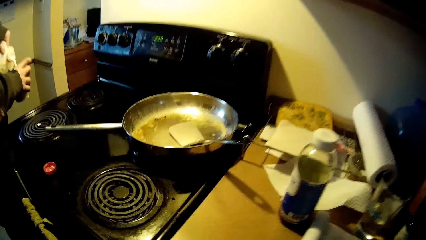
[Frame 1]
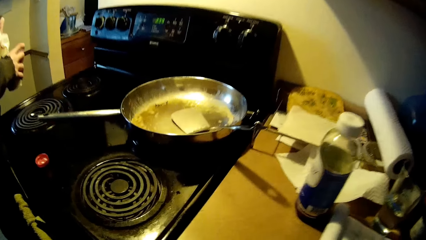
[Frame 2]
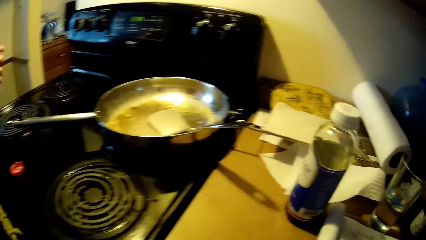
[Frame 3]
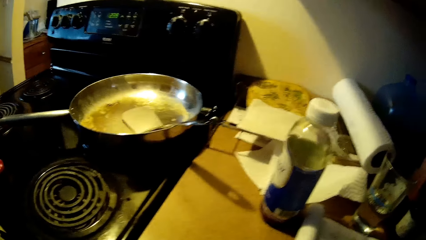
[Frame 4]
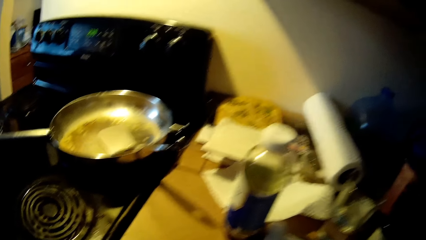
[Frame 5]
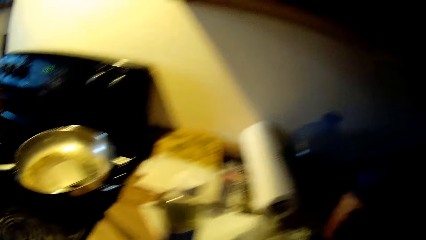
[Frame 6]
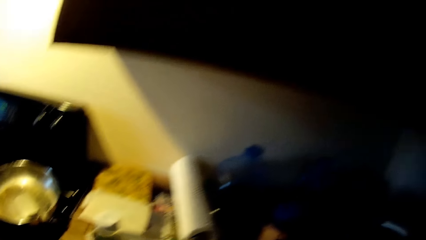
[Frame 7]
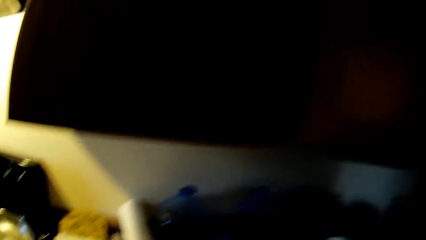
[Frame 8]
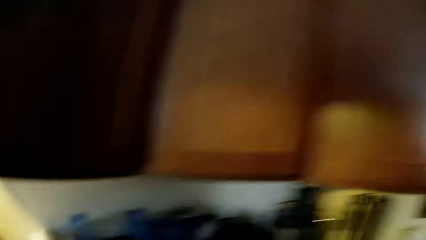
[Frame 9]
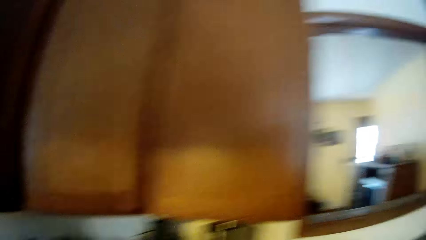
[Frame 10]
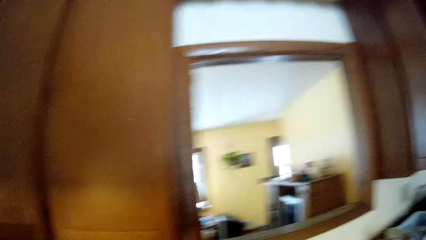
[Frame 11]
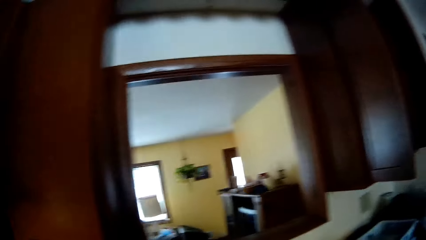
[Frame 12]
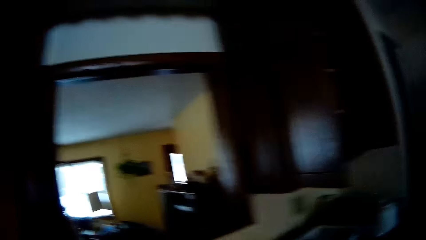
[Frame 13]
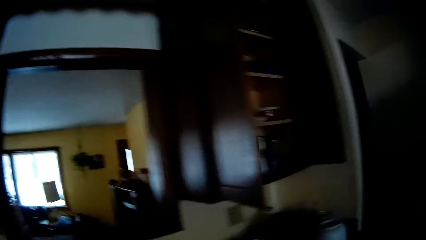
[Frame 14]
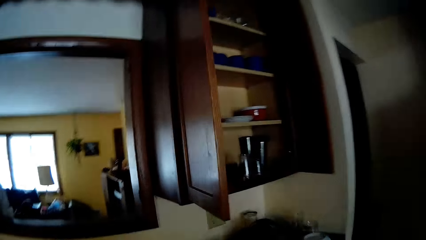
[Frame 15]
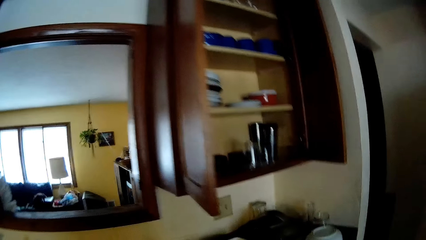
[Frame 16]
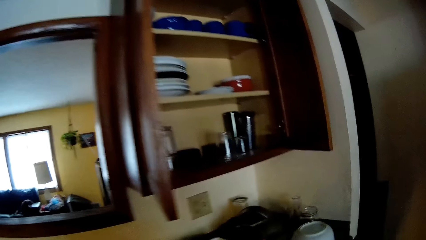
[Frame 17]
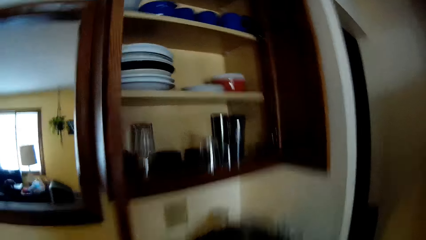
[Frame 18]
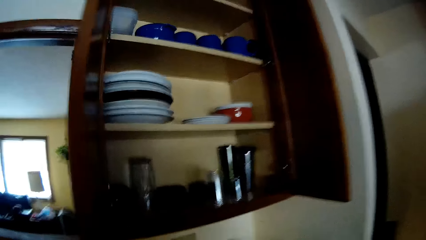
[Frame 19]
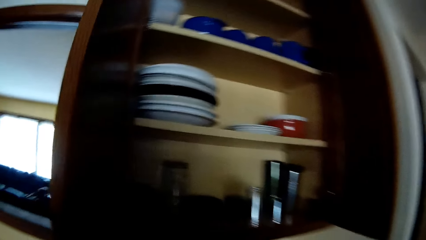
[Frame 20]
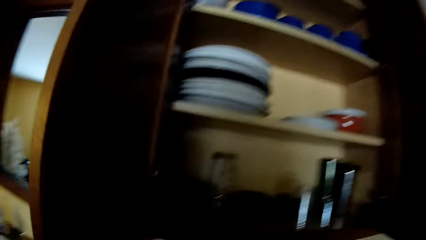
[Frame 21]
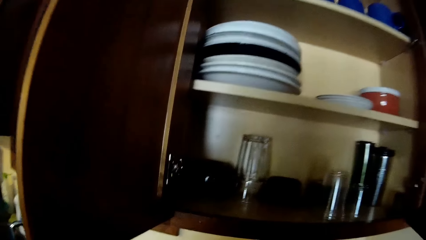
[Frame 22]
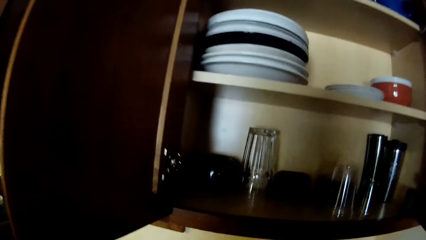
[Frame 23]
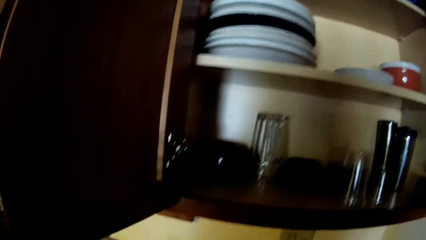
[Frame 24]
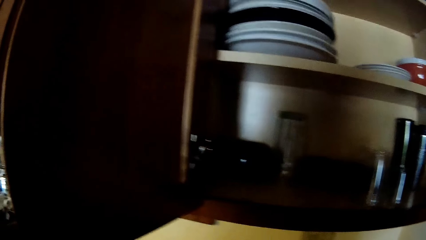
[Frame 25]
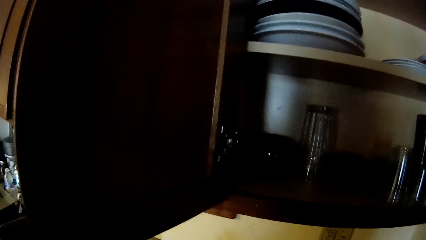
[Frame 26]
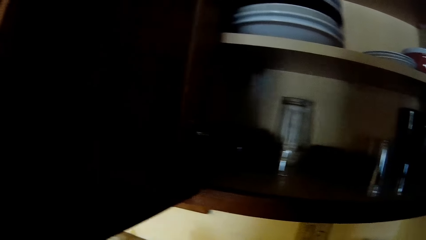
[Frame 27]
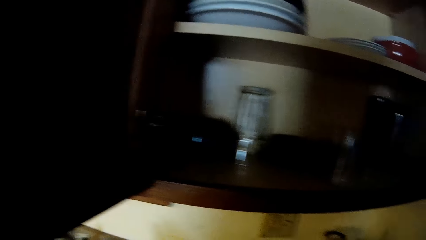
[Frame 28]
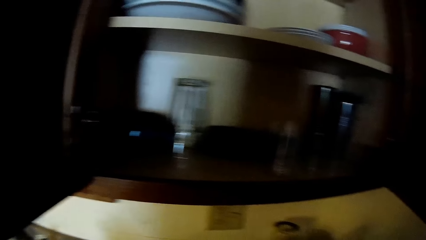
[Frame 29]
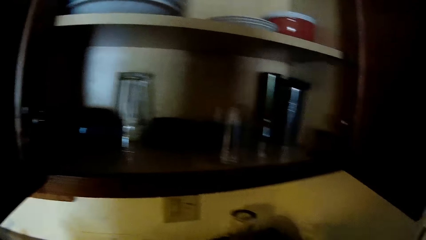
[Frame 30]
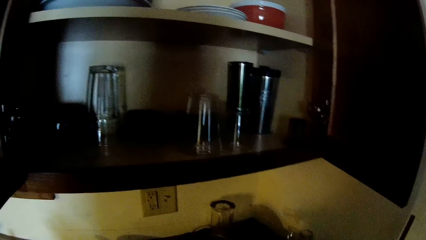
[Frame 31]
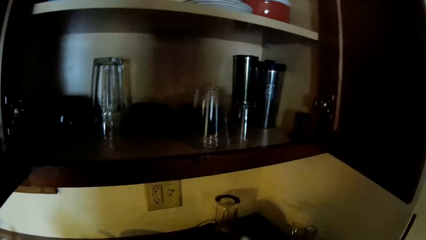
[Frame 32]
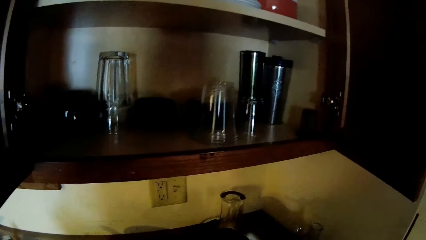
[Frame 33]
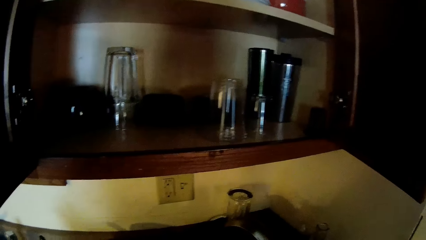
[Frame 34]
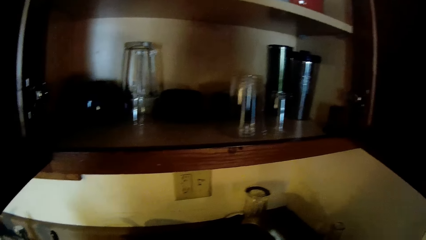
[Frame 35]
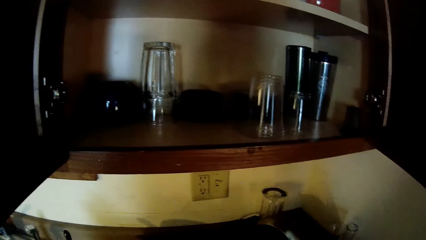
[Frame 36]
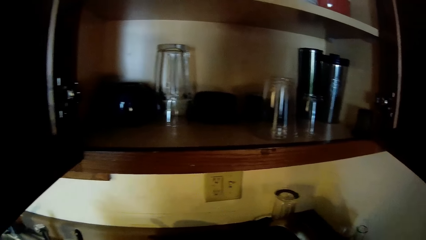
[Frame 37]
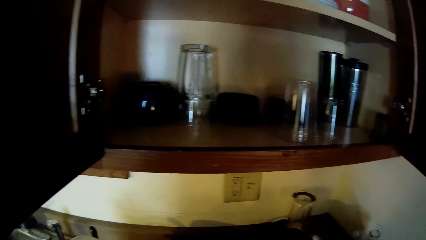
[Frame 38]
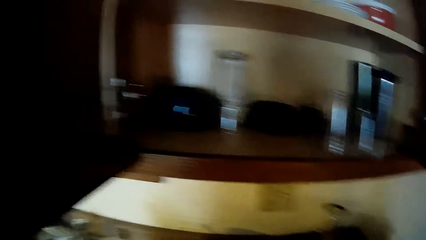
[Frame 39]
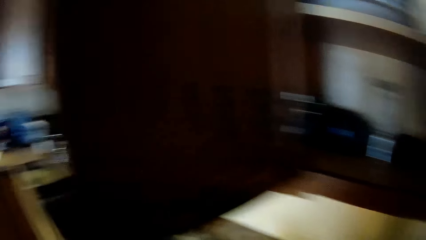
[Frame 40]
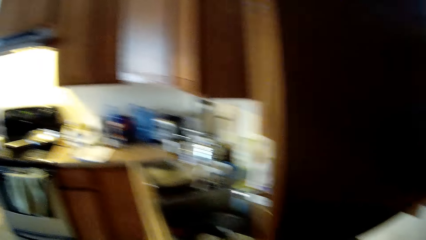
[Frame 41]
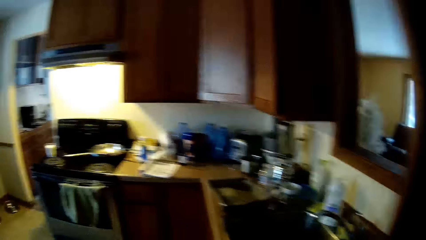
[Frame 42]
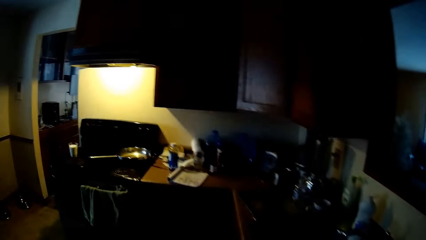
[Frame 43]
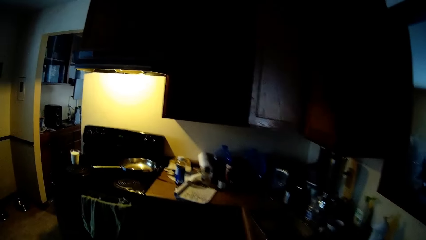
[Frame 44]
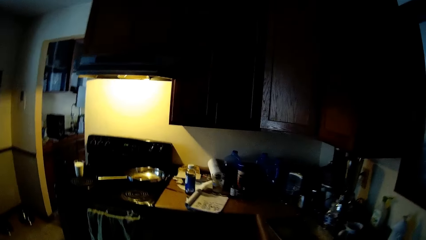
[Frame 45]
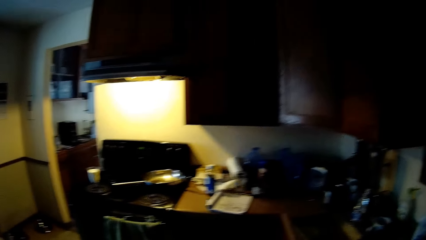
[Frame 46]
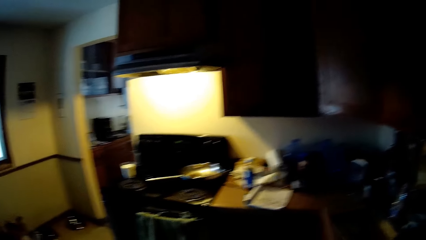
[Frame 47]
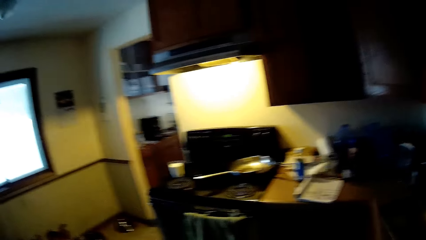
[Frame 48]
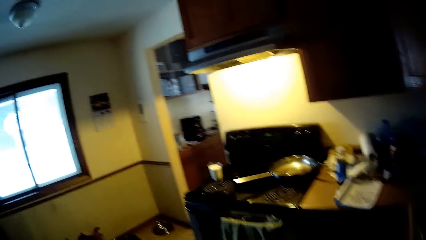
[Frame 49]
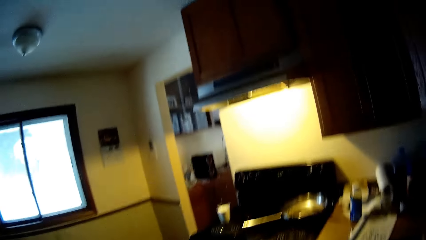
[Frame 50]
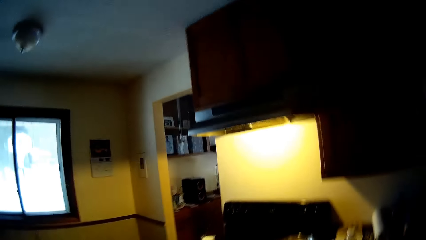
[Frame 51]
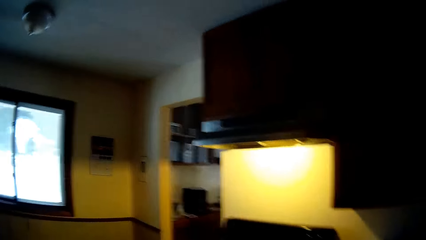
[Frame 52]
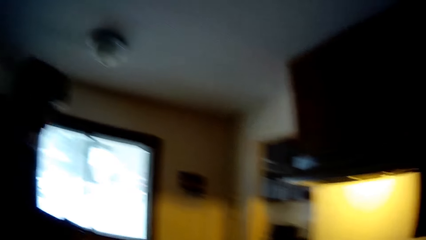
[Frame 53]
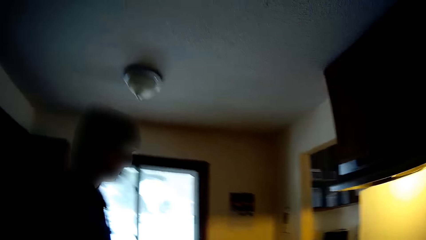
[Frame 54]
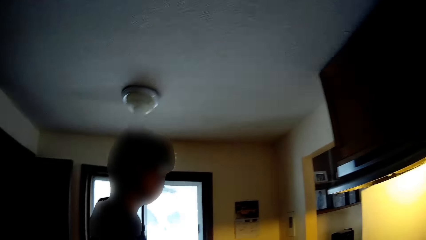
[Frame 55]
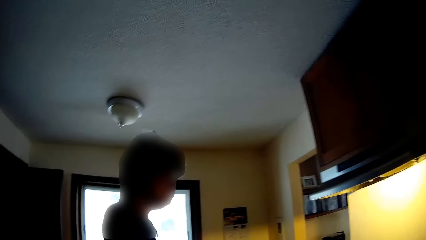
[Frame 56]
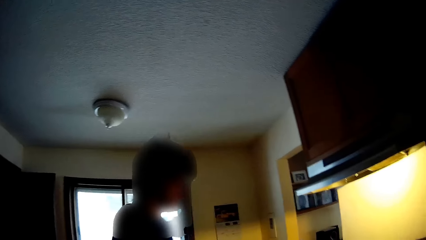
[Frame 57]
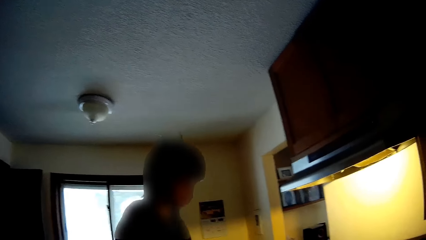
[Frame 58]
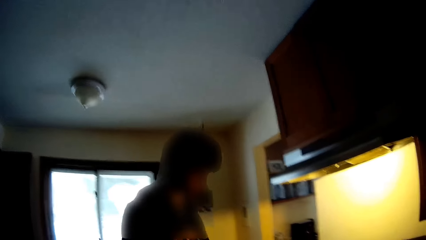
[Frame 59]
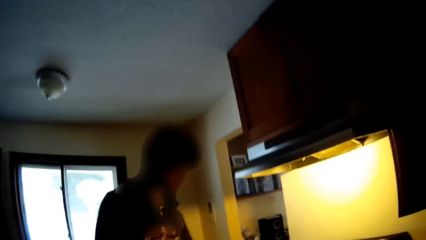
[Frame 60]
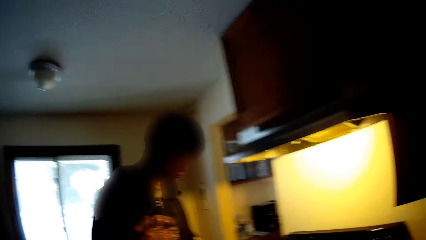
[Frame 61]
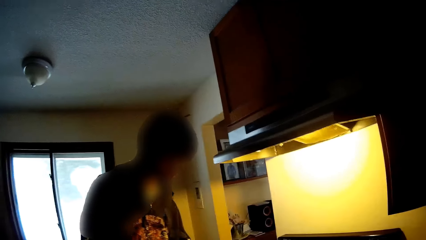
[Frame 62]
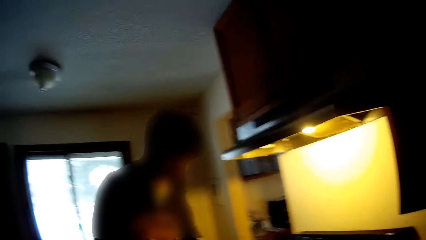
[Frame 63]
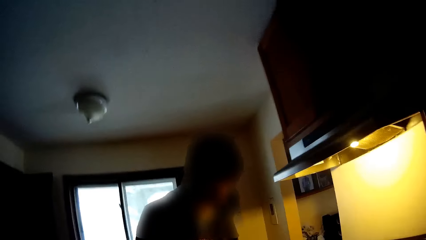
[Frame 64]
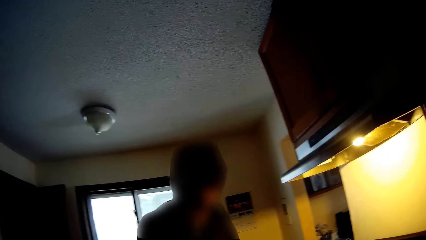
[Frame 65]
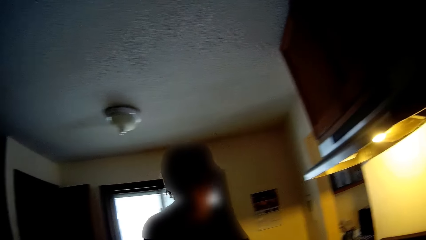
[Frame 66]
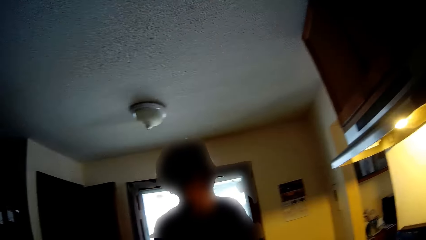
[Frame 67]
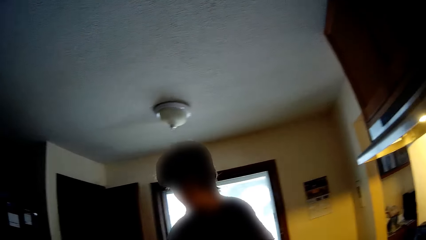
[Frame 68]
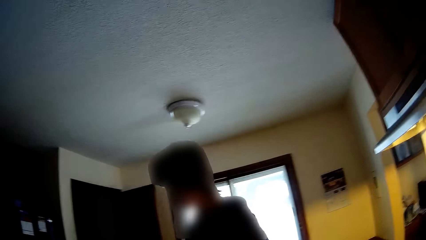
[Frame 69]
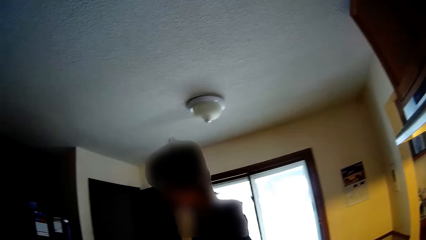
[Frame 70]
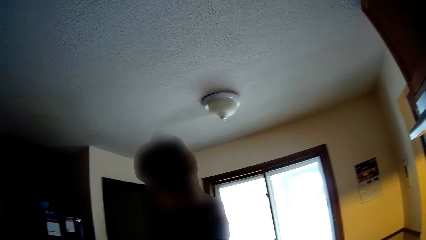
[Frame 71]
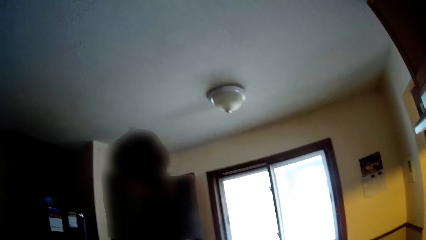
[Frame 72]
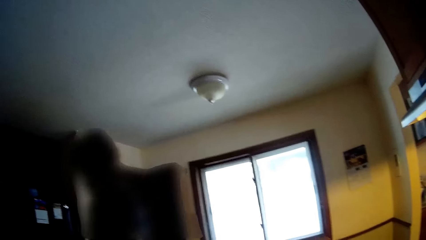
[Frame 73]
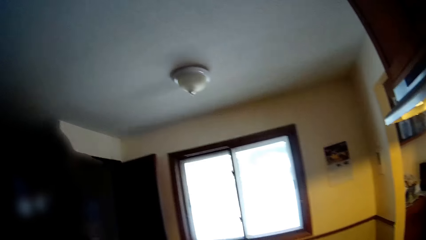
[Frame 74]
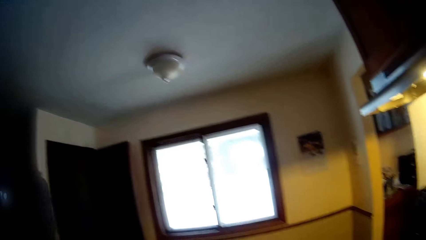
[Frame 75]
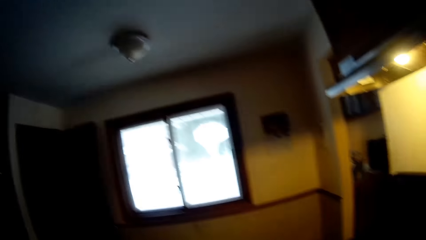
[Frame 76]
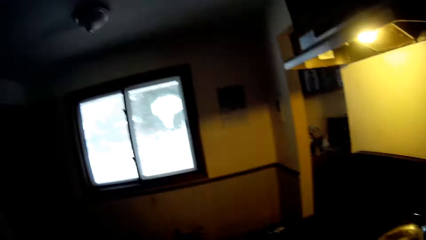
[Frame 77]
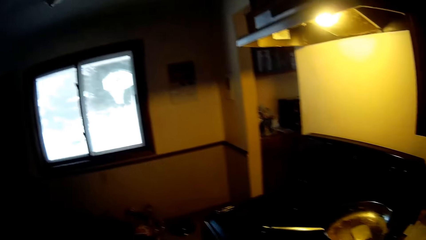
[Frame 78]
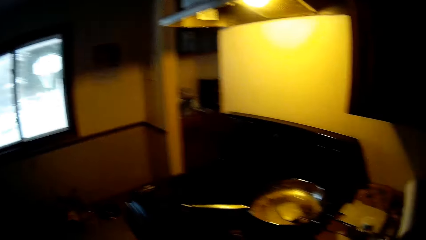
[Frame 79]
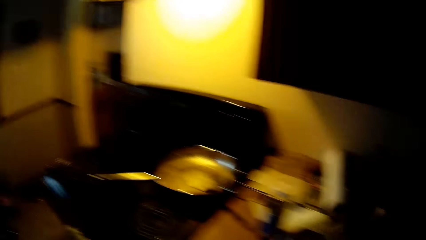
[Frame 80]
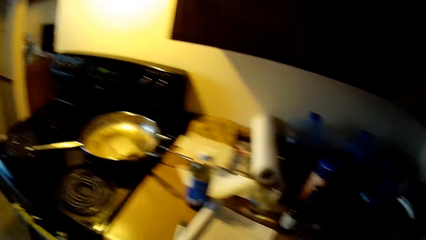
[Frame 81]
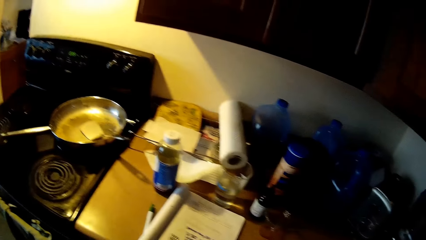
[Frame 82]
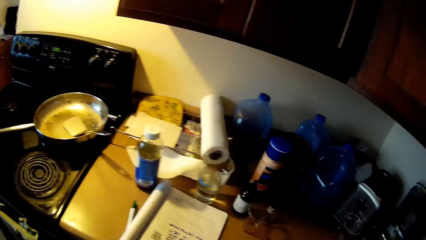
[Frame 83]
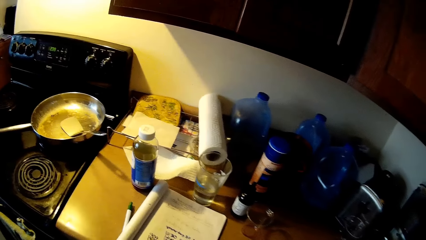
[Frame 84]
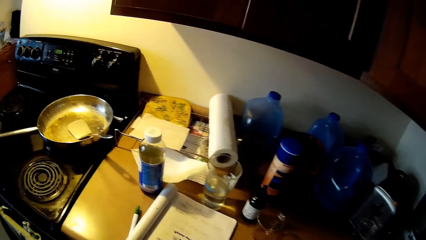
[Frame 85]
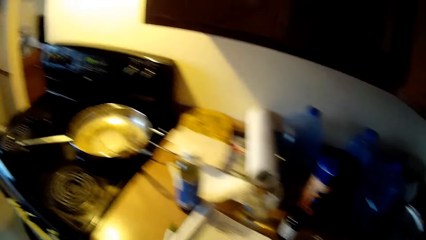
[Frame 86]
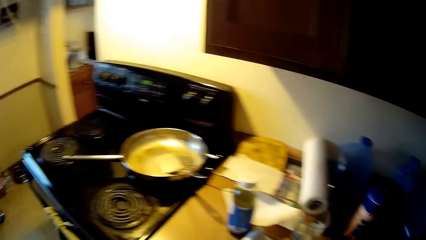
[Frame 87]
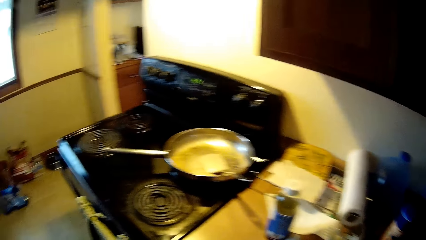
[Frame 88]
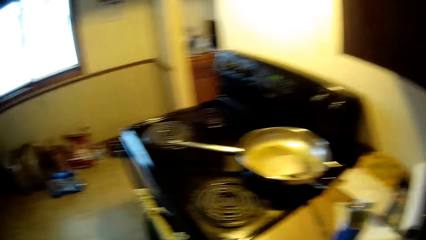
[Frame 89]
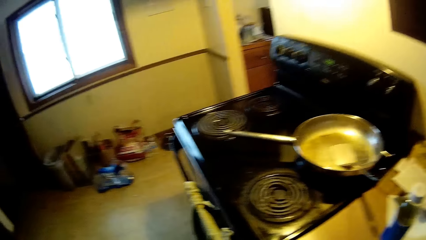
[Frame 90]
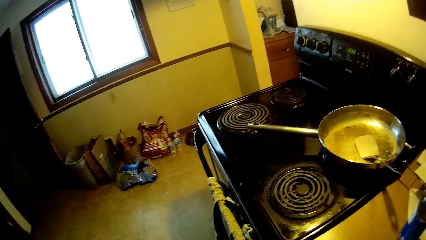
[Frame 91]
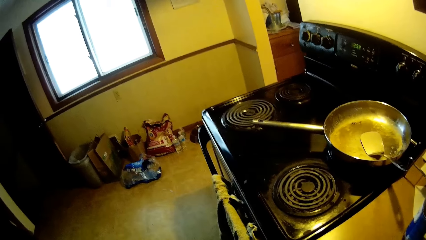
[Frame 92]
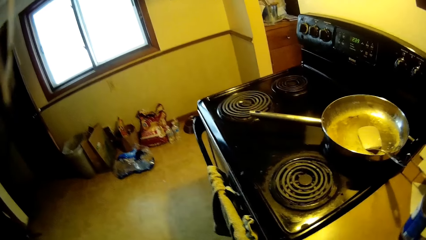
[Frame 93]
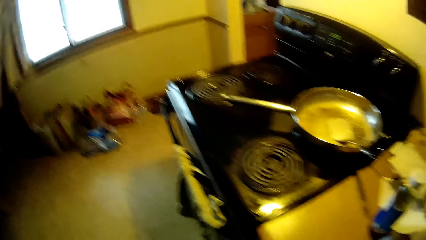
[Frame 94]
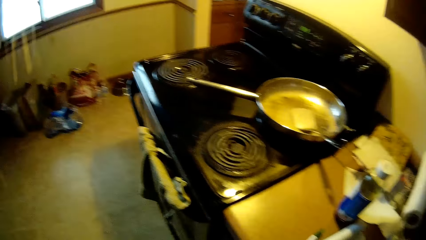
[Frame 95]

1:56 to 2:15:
The man pours milk with his left hand into a cup in his right hand. The camera wearer stares at the kitchen.
